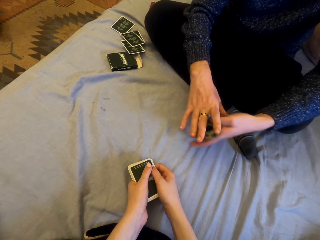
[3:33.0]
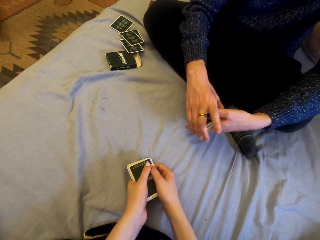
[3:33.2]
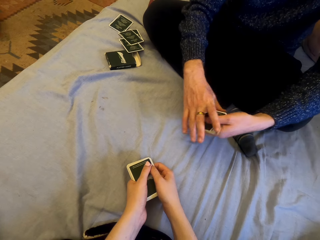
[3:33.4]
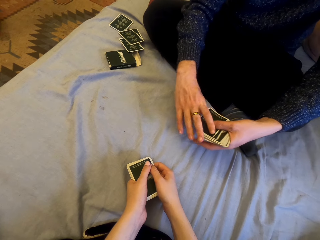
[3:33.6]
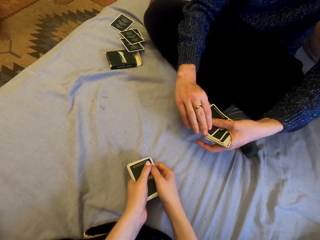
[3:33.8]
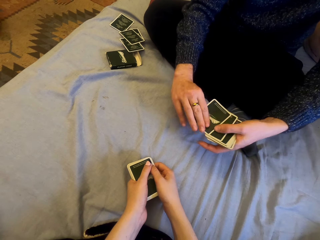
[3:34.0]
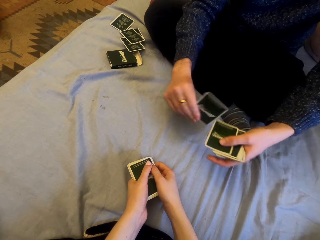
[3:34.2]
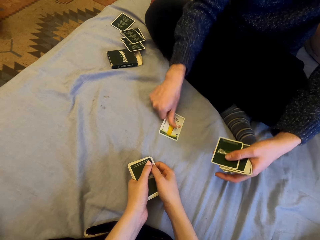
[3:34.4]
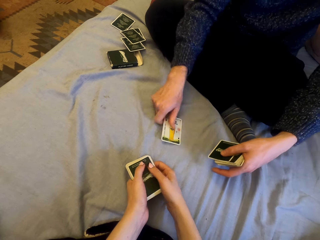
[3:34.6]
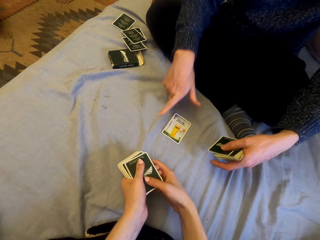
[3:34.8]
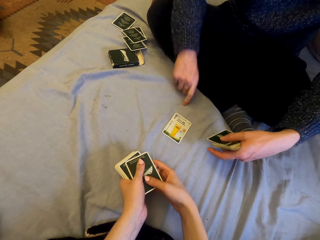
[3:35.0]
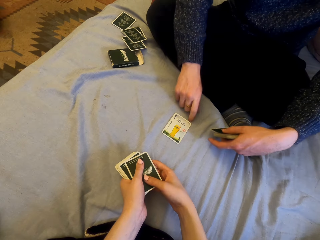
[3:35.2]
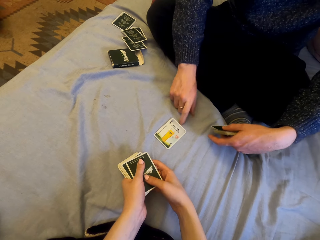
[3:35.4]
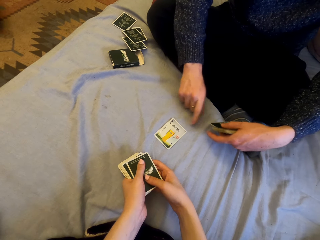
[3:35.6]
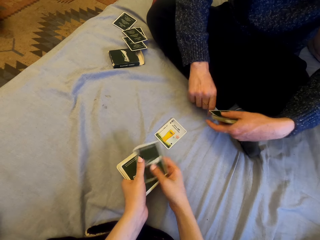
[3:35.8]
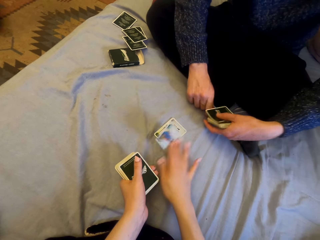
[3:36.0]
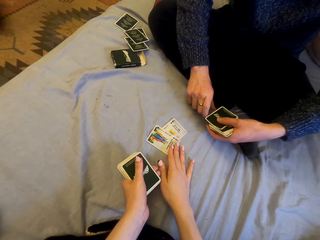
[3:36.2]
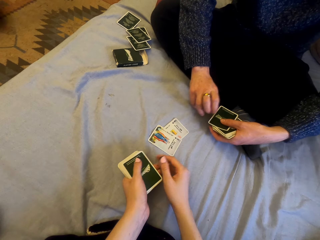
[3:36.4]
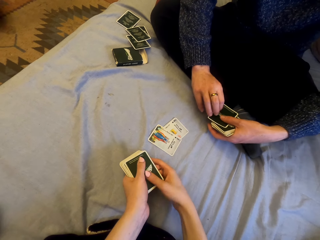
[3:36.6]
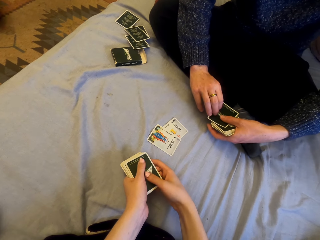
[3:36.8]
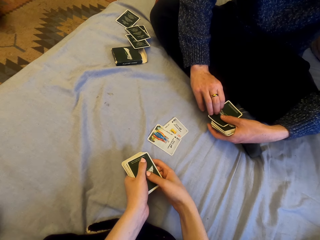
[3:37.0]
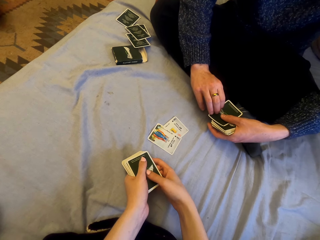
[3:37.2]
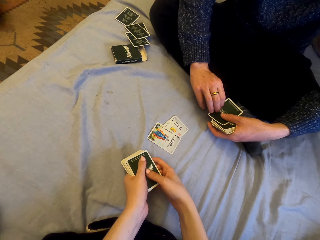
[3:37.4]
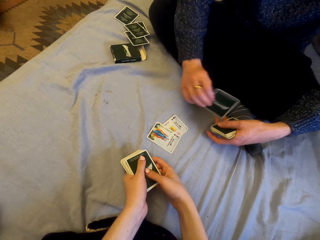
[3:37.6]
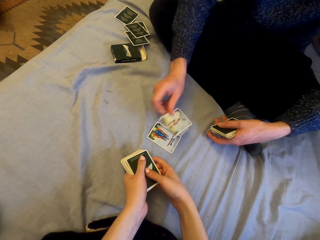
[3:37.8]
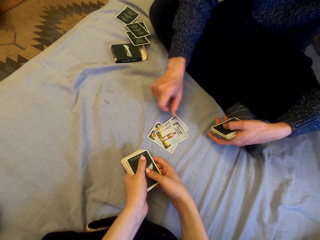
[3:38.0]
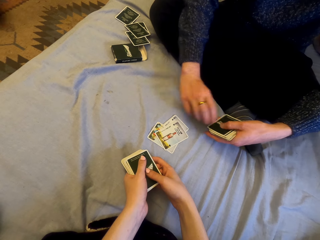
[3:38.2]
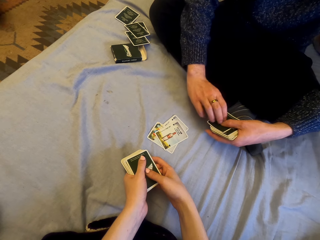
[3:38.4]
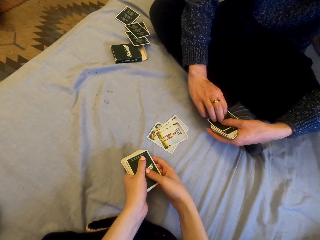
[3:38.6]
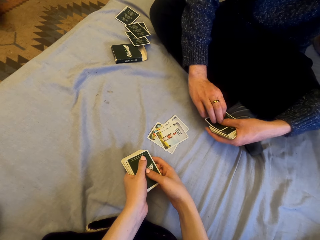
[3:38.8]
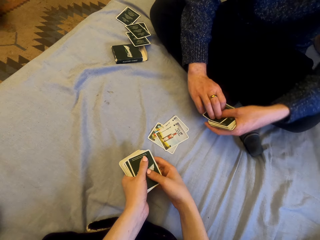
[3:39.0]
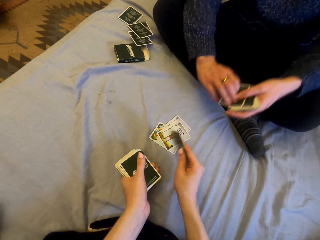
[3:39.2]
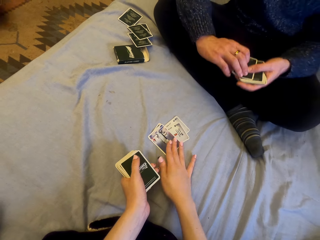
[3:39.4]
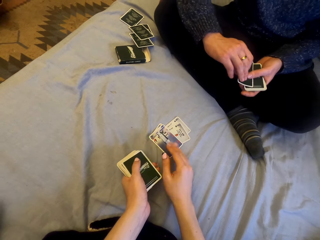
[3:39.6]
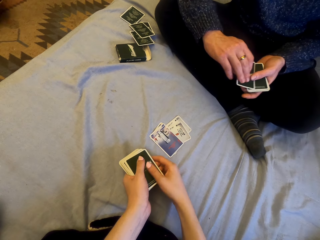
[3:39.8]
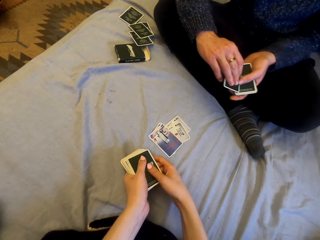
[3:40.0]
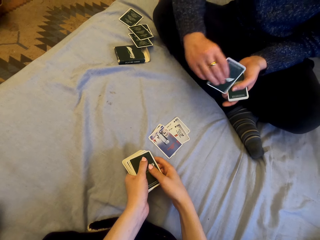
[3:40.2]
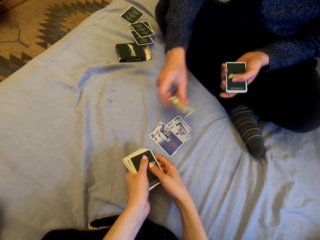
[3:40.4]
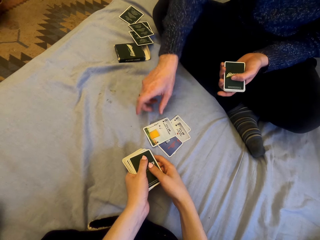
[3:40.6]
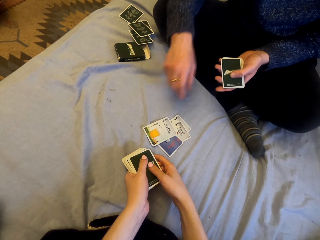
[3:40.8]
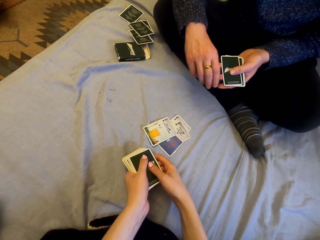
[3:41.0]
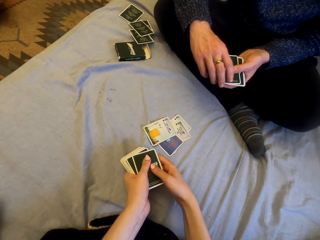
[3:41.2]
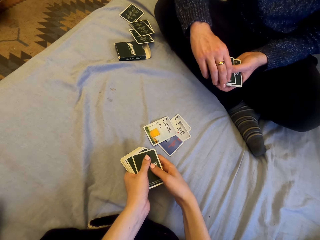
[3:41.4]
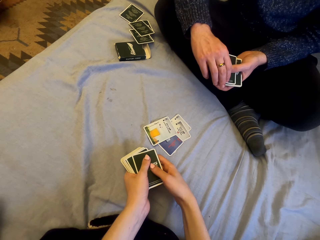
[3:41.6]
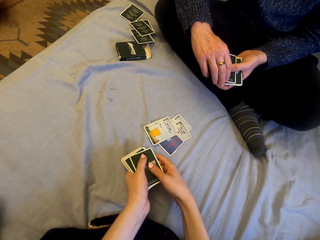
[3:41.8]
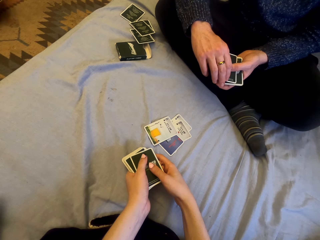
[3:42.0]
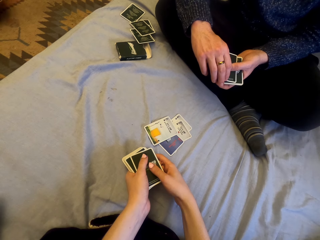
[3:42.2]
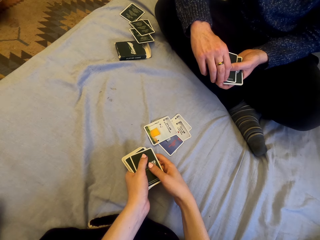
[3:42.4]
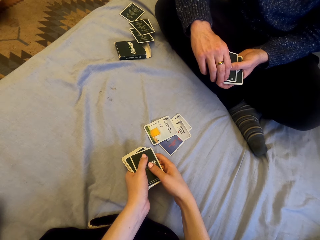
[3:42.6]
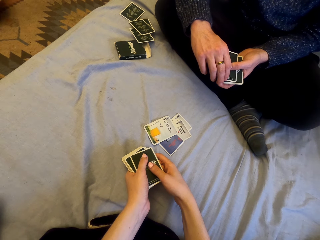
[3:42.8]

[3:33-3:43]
A man plays card with the camera wearer. The man puts the cards on the sheet. The camera wearer puts the cards on the sheet. The man puts the cards on the sheet. The camera wearer puts the cards on the sheet. The man puts the cards on the sheet.

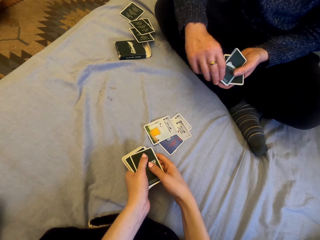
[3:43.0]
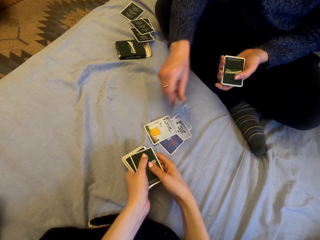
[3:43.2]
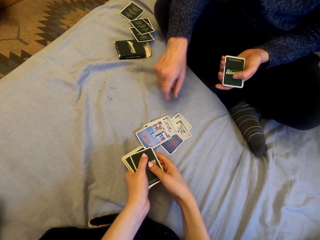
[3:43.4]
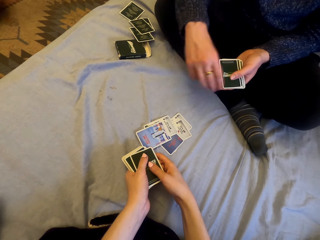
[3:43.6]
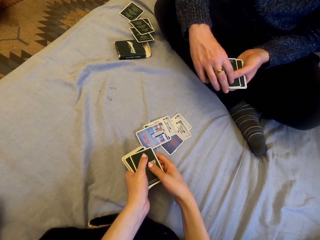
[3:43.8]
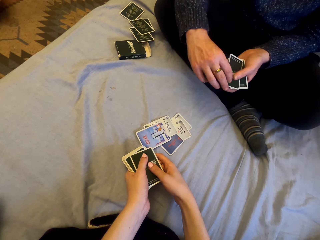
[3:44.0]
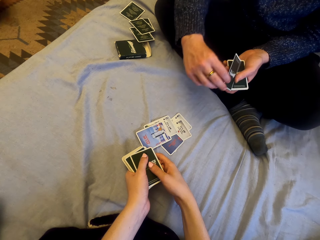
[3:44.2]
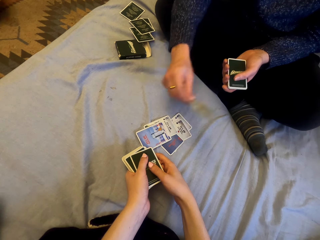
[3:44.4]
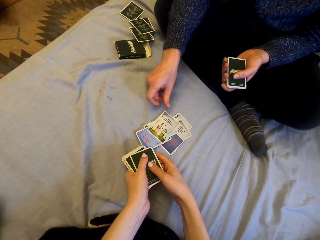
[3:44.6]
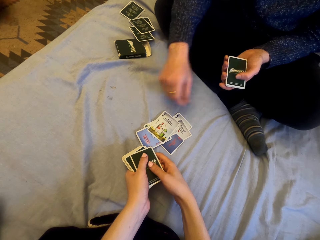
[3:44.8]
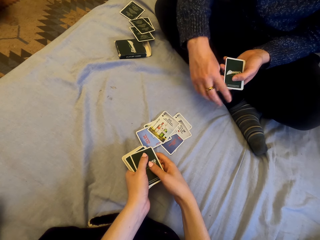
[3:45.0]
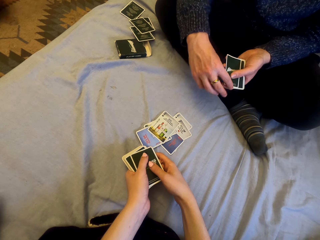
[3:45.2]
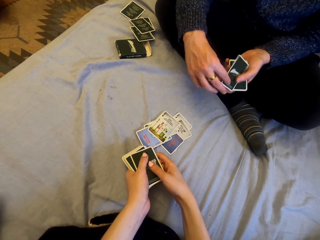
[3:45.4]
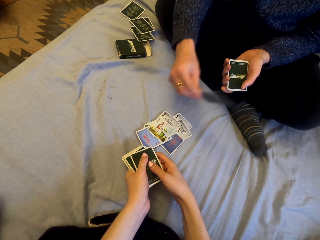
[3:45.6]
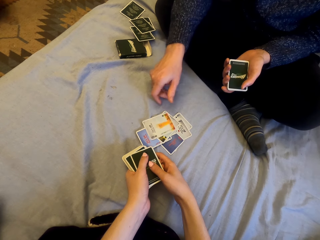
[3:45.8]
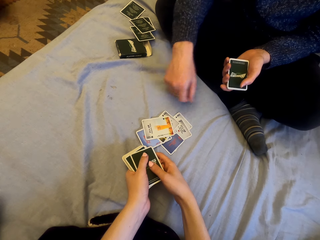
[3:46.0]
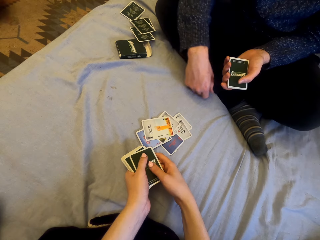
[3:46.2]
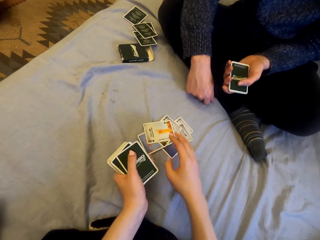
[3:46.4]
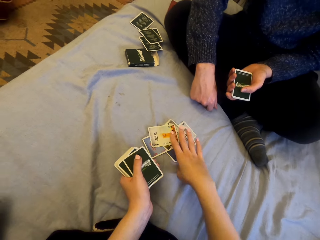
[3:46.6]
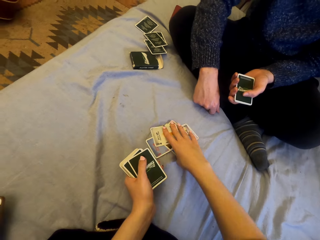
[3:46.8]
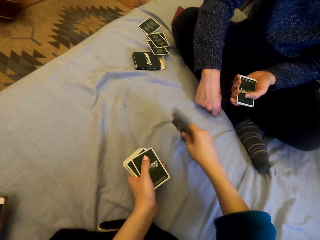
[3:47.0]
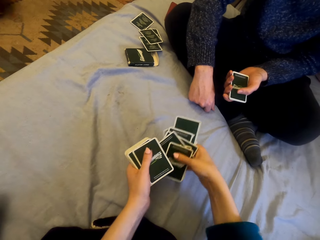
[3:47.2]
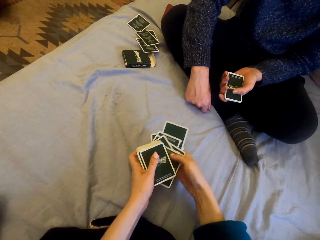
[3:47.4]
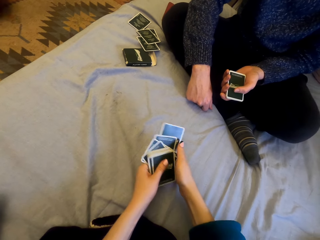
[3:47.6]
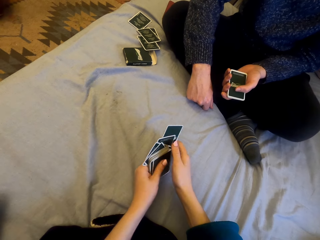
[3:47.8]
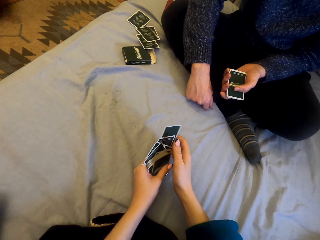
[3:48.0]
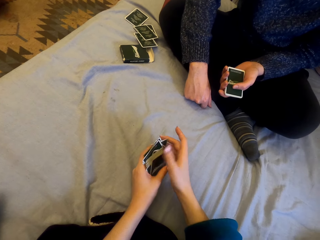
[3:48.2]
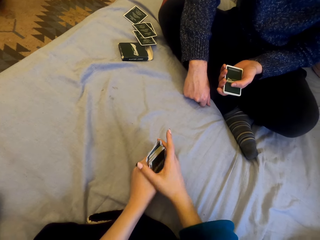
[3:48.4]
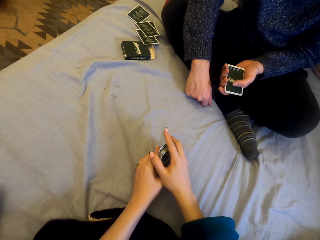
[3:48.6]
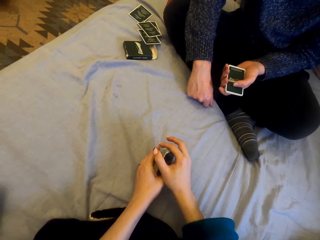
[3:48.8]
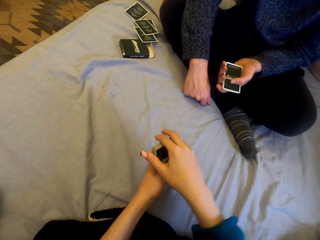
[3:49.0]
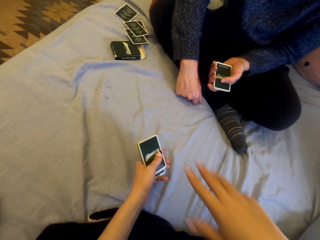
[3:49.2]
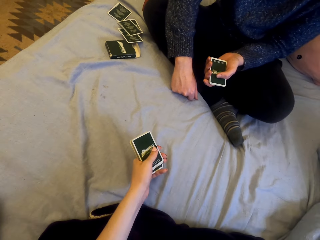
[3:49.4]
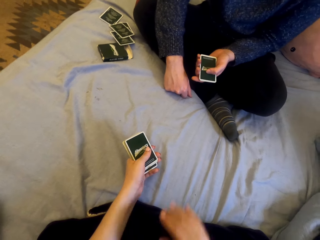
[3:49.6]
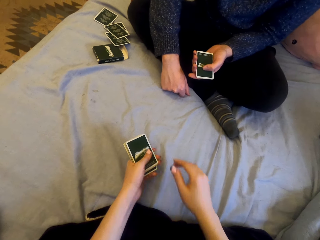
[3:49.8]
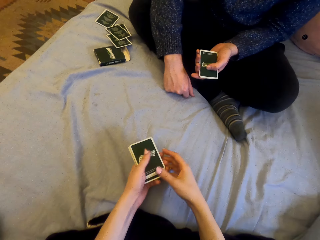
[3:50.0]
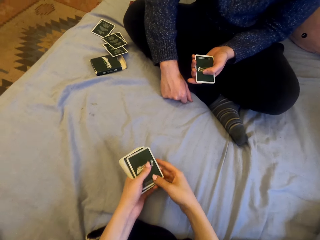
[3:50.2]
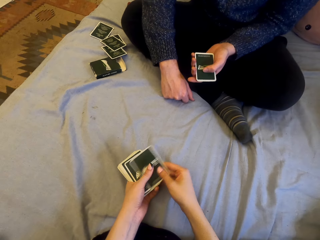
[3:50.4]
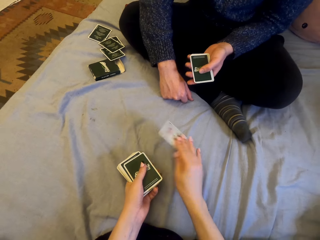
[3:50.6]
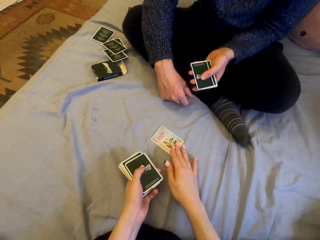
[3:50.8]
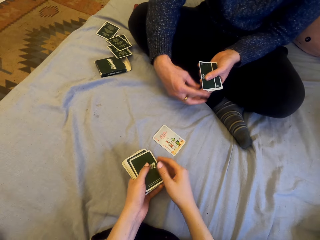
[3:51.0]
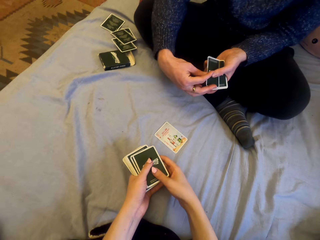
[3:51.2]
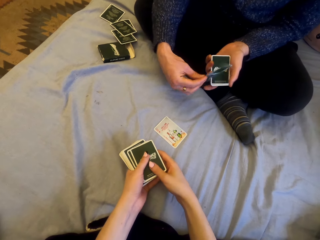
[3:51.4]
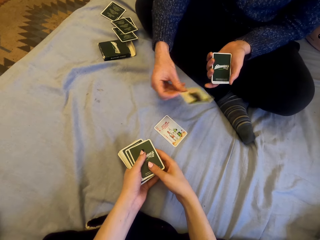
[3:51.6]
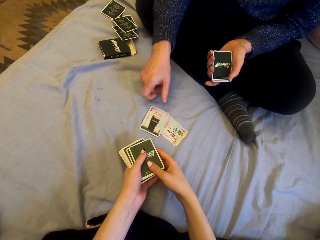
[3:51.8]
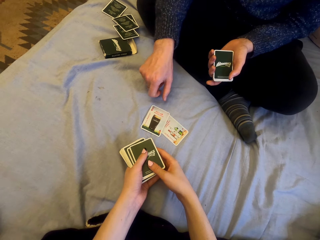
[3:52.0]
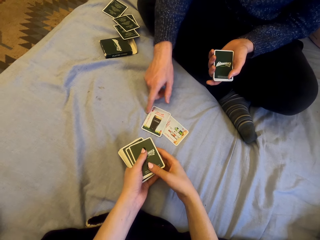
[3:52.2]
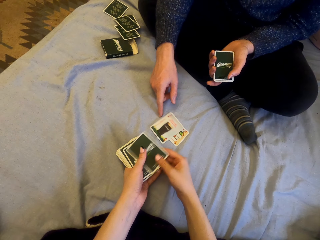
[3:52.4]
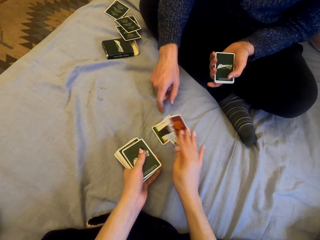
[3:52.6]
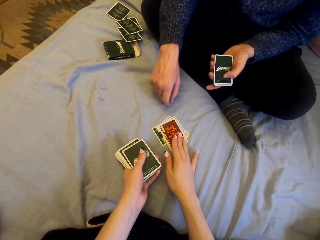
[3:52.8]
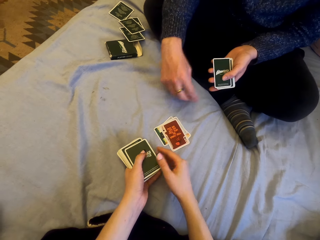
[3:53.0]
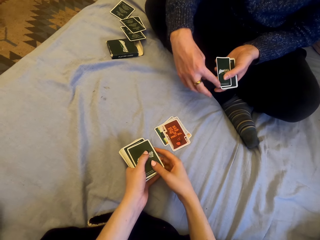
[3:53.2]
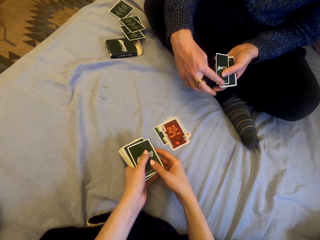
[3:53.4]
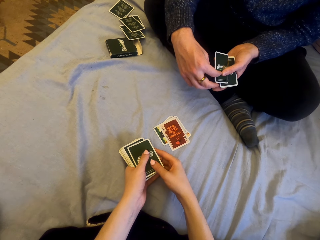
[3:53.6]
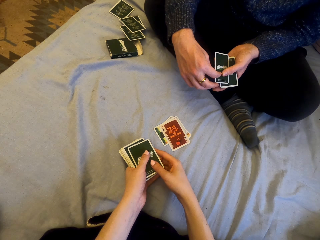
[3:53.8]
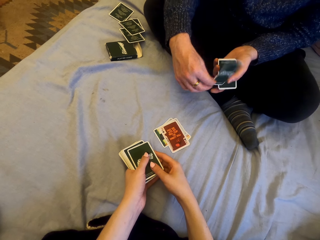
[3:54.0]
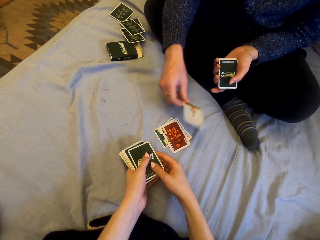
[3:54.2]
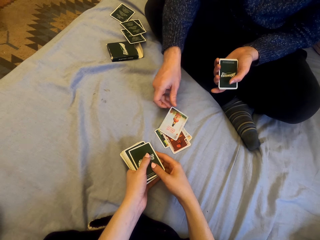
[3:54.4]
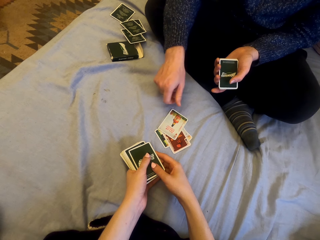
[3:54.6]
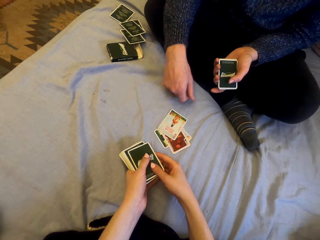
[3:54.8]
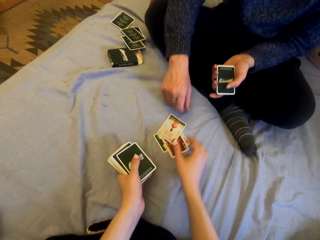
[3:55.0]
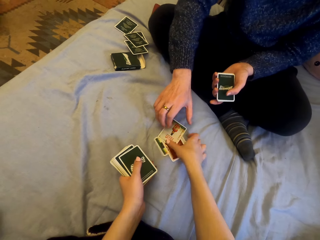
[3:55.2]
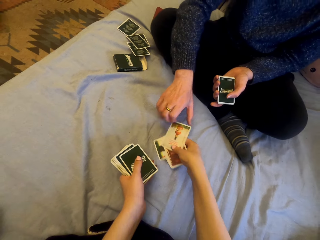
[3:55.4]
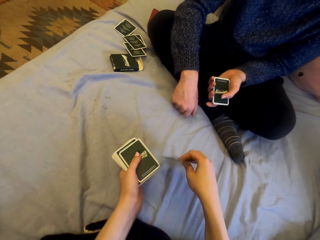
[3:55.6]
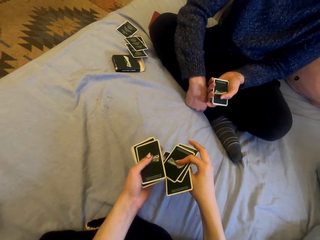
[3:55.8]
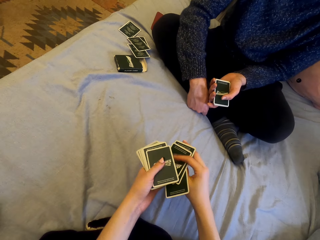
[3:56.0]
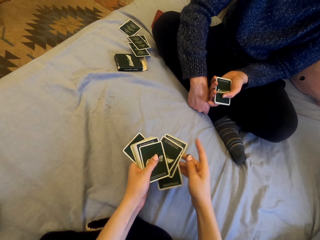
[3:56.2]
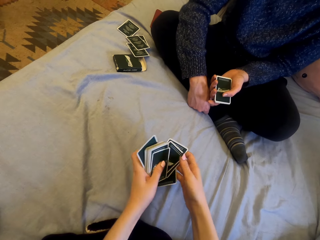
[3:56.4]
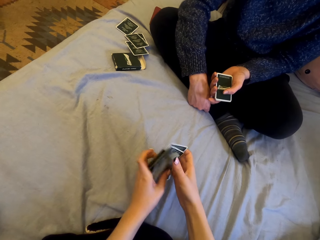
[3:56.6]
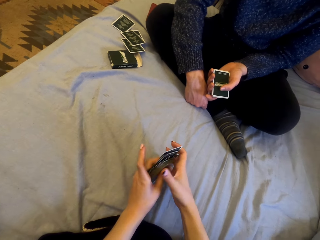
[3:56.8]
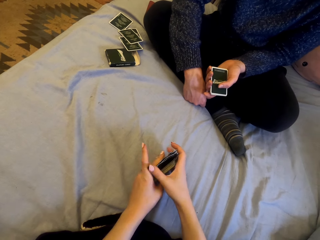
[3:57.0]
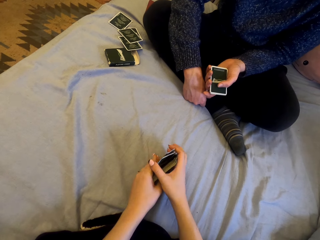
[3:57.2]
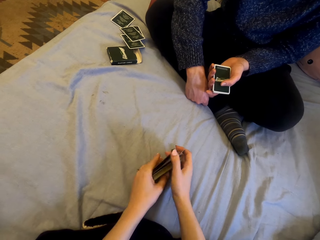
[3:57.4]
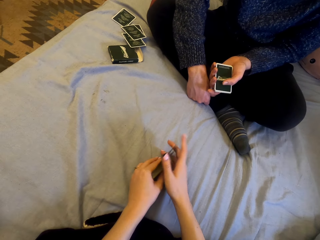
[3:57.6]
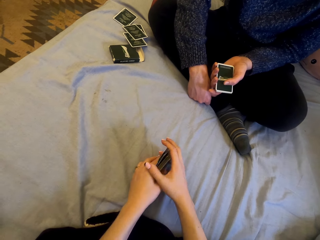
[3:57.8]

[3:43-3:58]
A man puts the cards on the sheet repeatedly. The camera wearer picks the cards. They put the cards on the sheet. They play cards with the man. They put the cards on the sheet again. The man puts the cards on the sheet. The camera wearer puts the cards on the sheet. The man puts the cards on the sheet. The camera wearer picks the cards.
